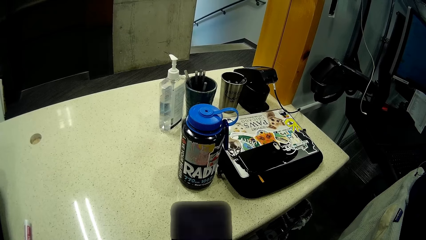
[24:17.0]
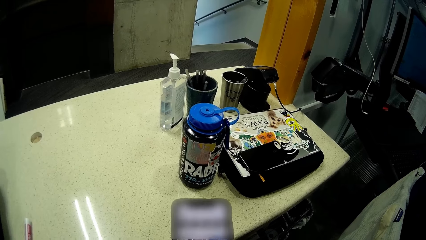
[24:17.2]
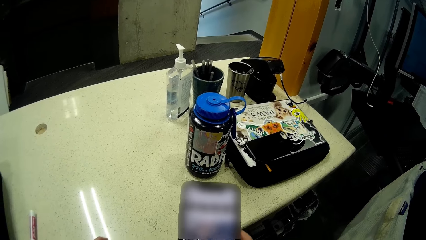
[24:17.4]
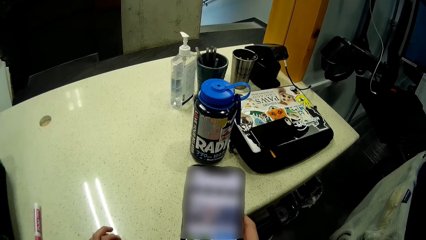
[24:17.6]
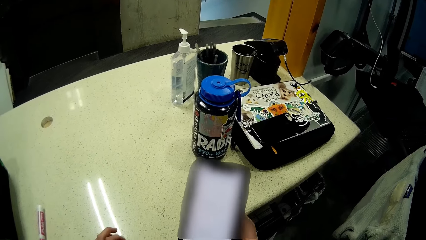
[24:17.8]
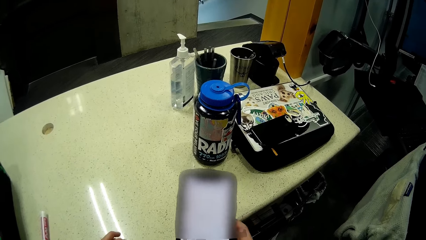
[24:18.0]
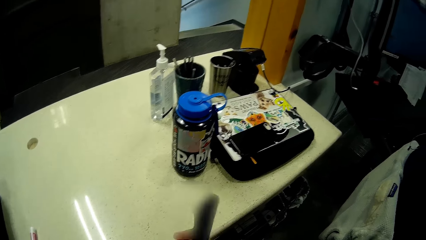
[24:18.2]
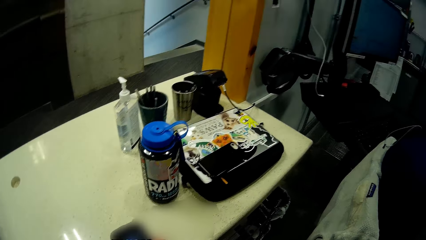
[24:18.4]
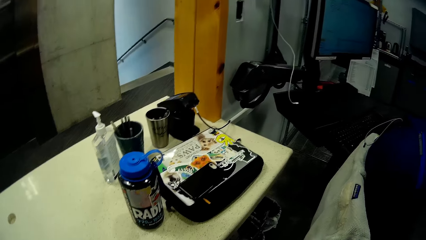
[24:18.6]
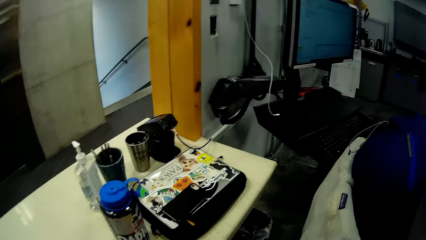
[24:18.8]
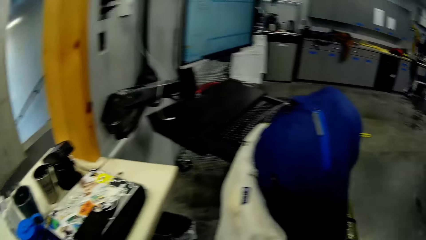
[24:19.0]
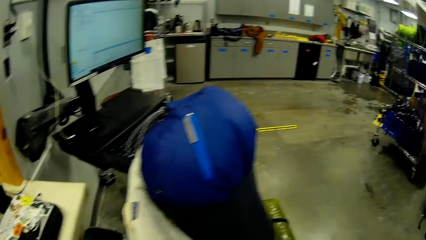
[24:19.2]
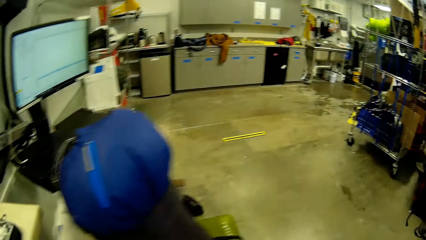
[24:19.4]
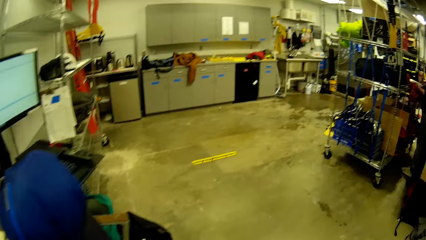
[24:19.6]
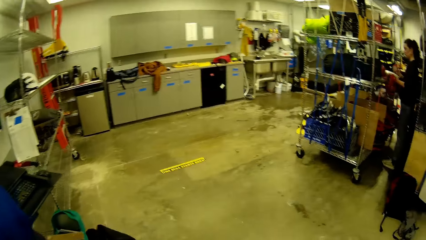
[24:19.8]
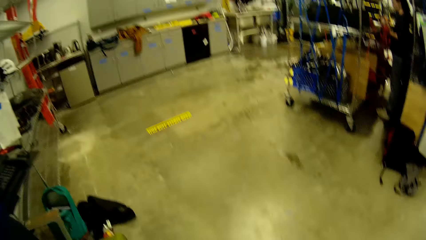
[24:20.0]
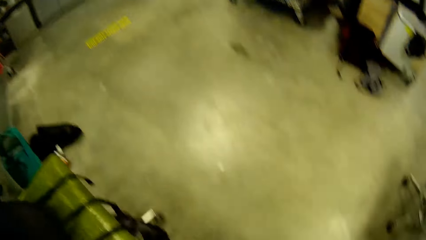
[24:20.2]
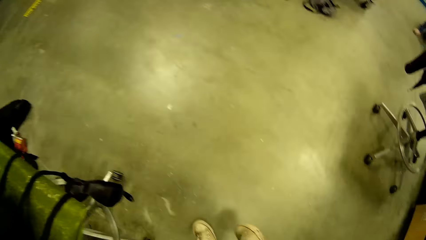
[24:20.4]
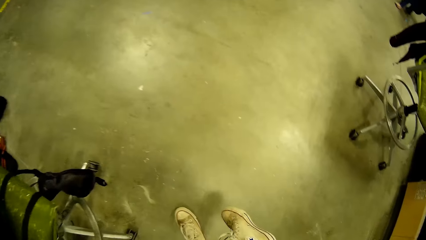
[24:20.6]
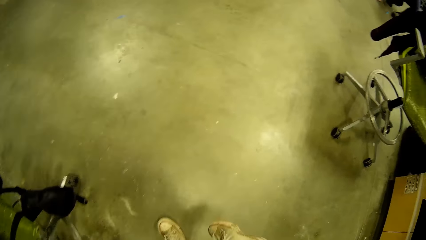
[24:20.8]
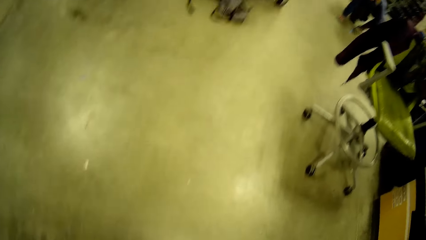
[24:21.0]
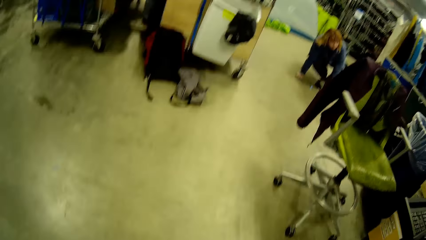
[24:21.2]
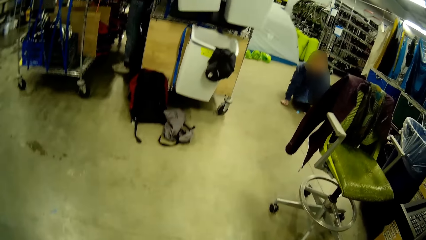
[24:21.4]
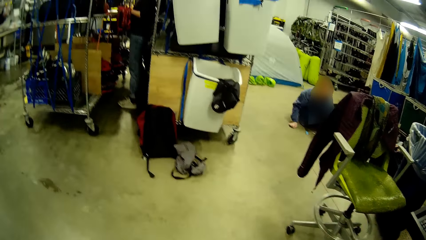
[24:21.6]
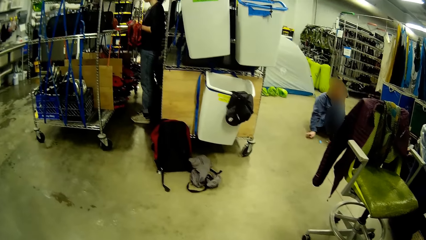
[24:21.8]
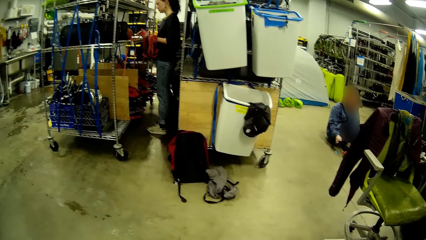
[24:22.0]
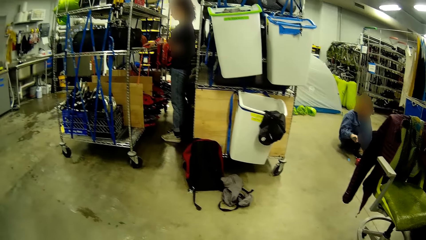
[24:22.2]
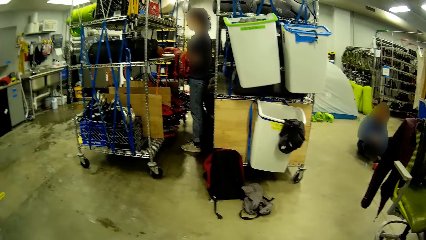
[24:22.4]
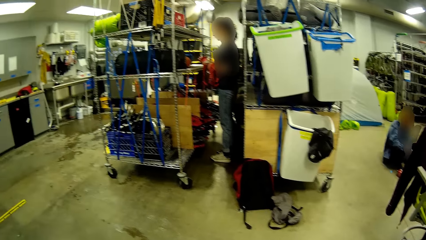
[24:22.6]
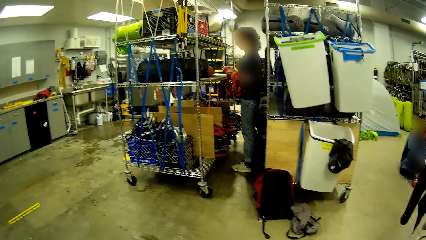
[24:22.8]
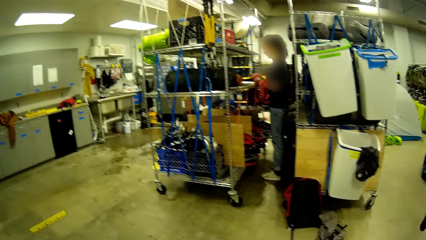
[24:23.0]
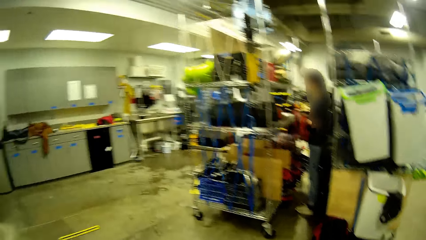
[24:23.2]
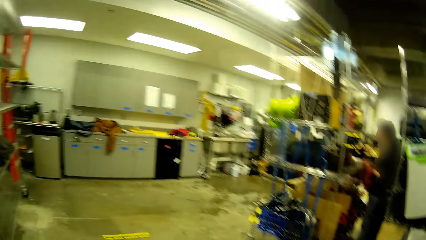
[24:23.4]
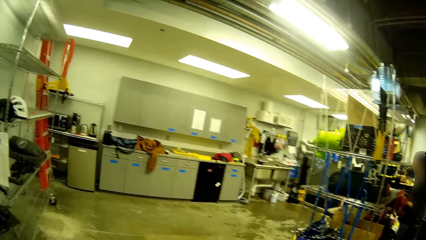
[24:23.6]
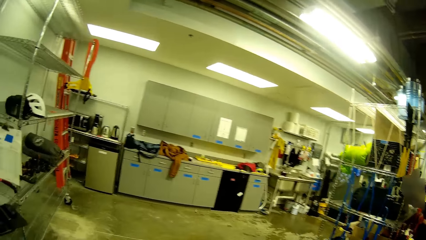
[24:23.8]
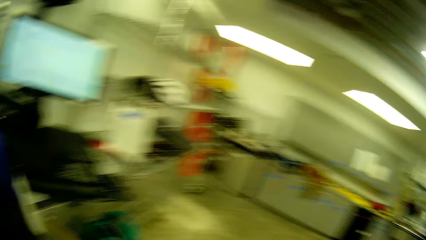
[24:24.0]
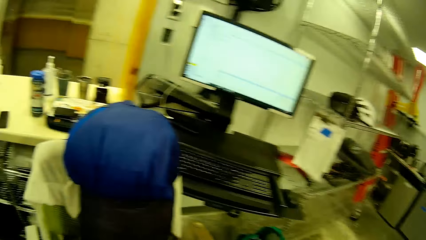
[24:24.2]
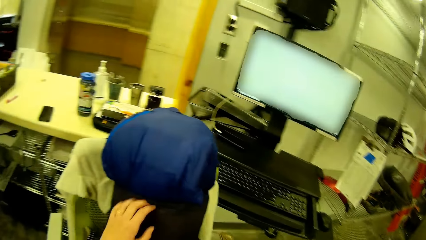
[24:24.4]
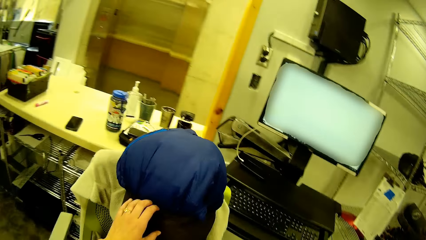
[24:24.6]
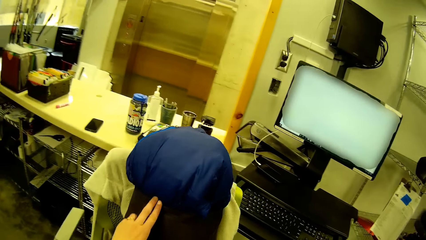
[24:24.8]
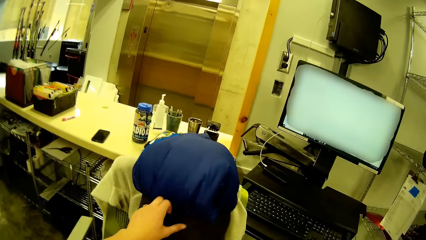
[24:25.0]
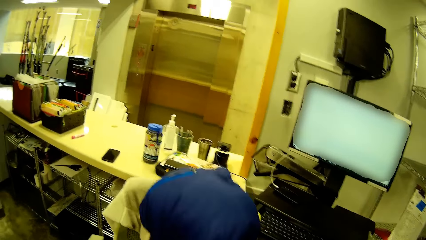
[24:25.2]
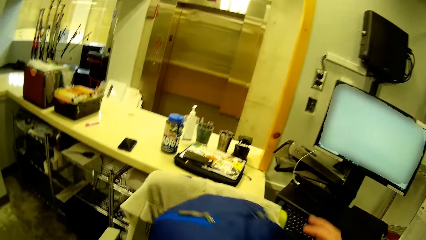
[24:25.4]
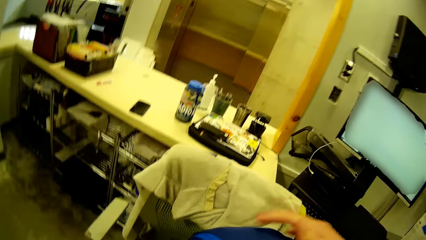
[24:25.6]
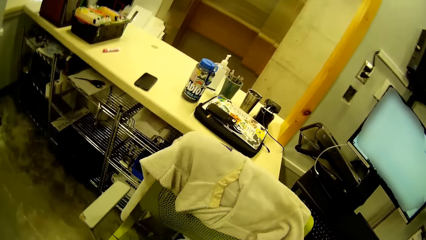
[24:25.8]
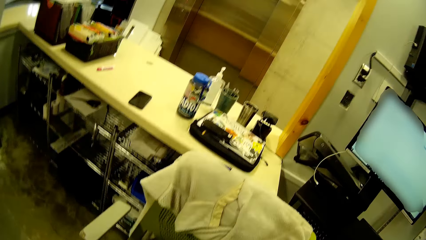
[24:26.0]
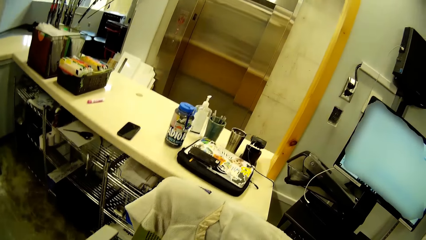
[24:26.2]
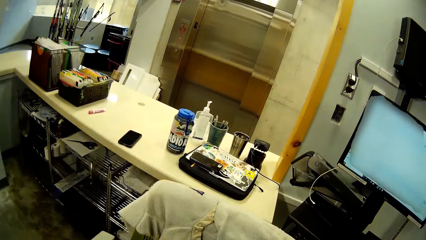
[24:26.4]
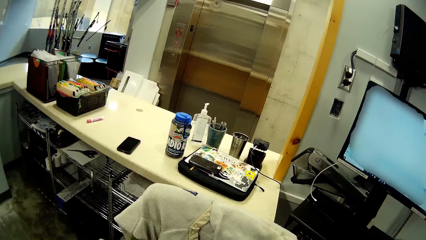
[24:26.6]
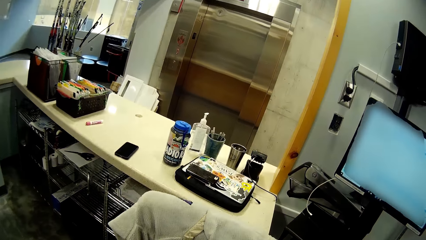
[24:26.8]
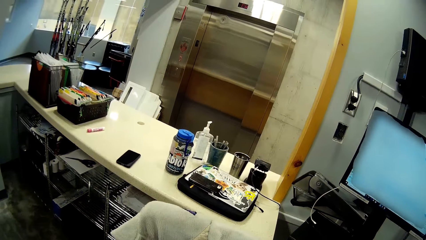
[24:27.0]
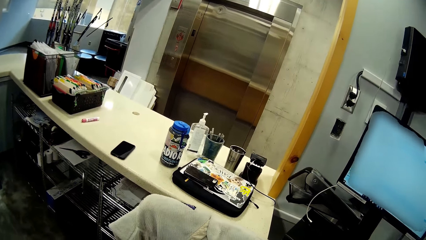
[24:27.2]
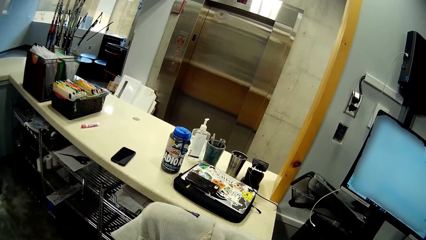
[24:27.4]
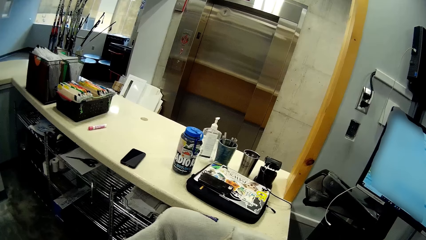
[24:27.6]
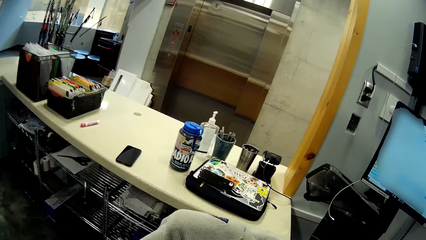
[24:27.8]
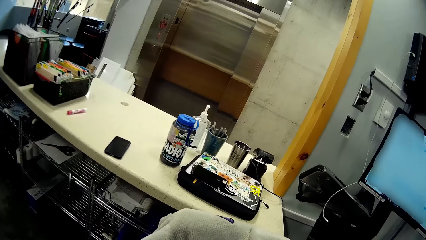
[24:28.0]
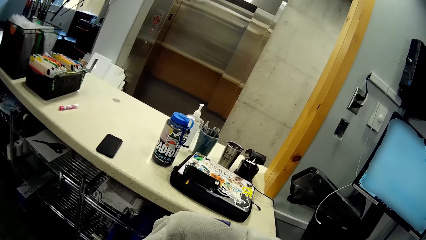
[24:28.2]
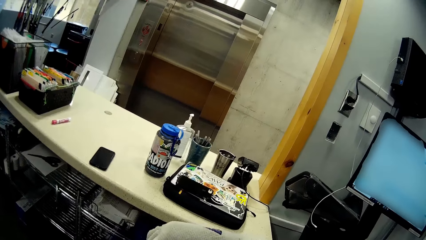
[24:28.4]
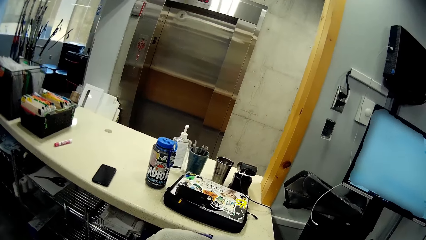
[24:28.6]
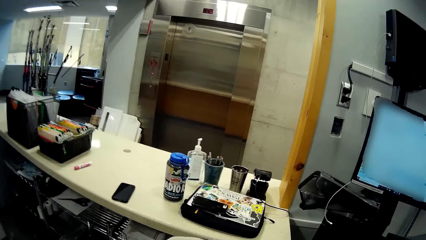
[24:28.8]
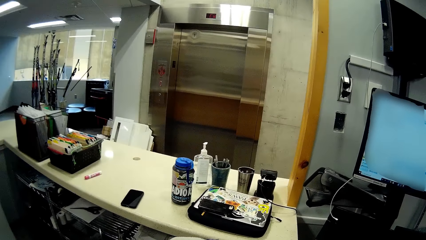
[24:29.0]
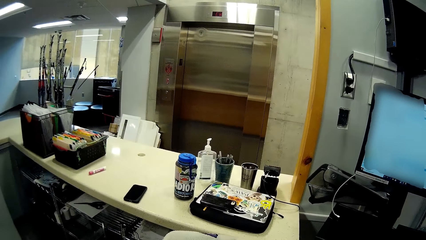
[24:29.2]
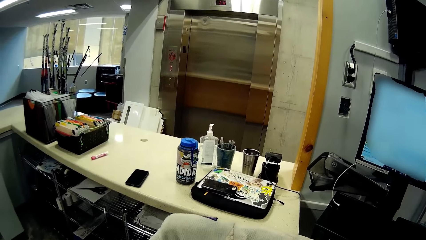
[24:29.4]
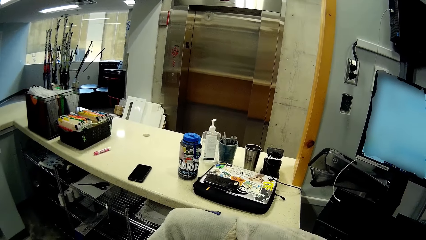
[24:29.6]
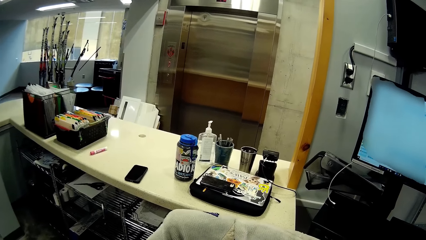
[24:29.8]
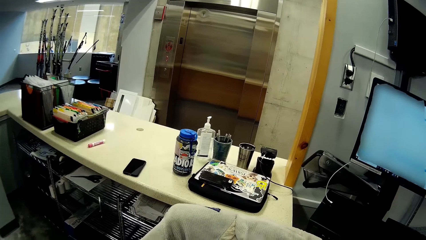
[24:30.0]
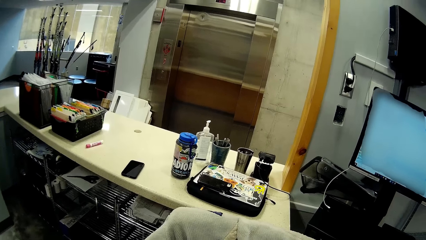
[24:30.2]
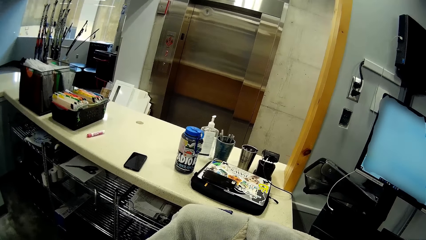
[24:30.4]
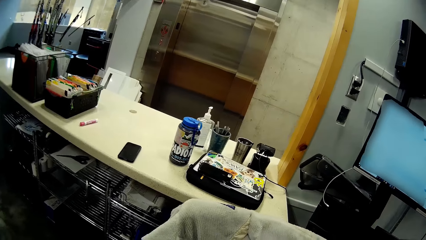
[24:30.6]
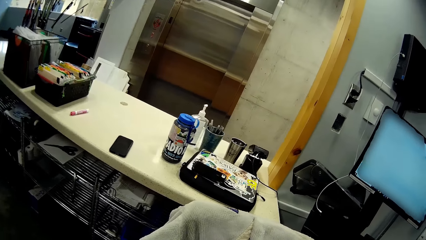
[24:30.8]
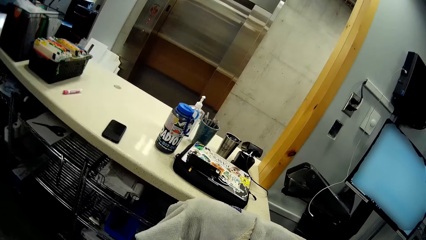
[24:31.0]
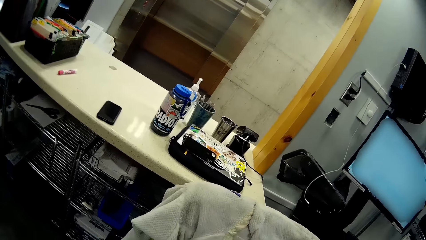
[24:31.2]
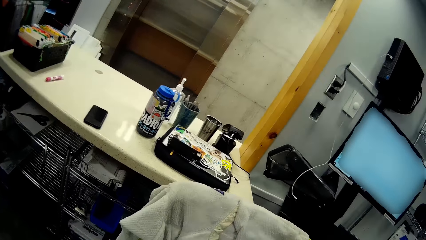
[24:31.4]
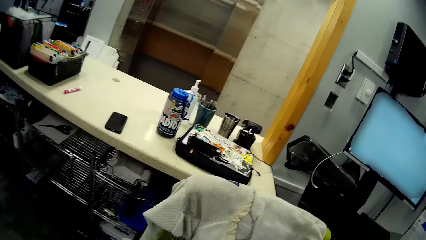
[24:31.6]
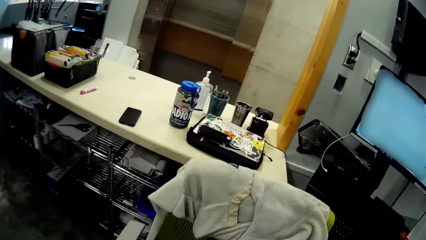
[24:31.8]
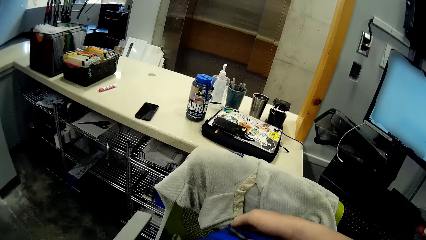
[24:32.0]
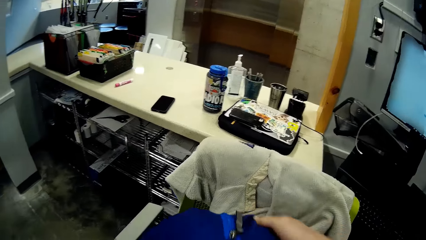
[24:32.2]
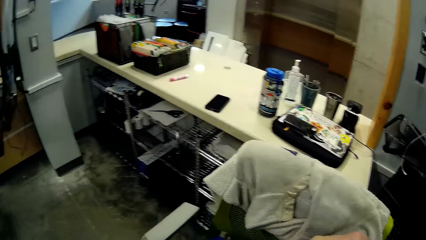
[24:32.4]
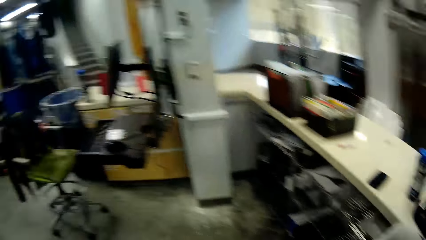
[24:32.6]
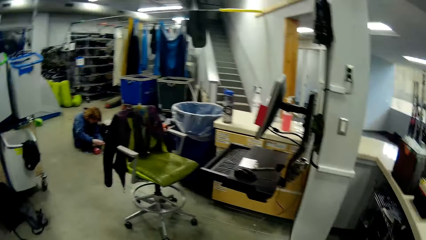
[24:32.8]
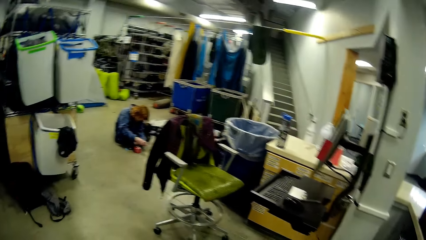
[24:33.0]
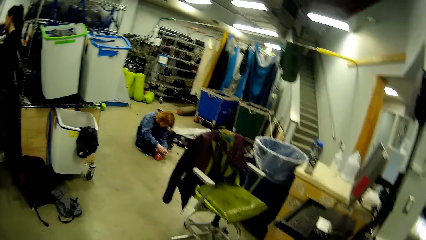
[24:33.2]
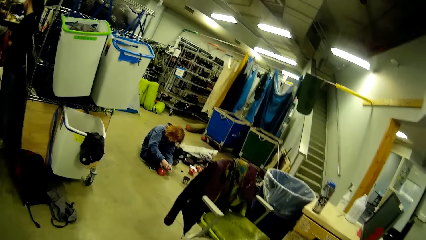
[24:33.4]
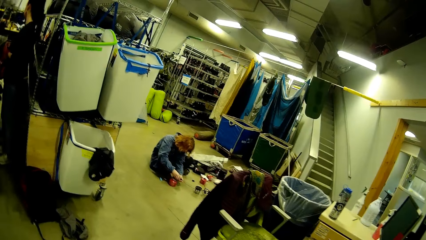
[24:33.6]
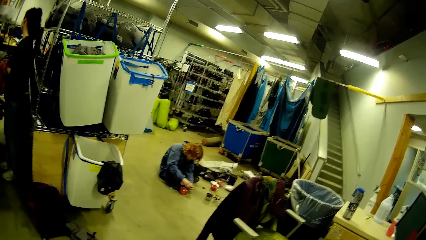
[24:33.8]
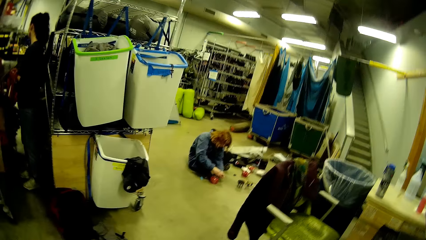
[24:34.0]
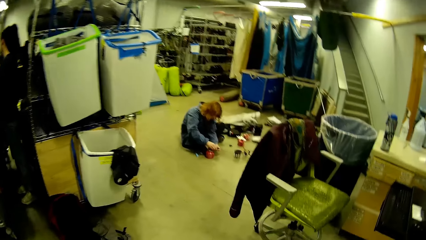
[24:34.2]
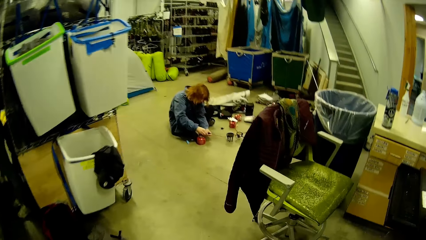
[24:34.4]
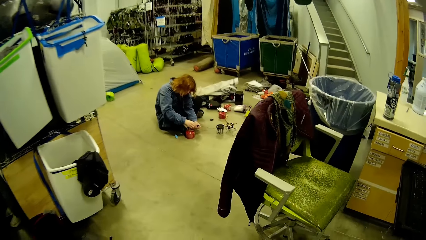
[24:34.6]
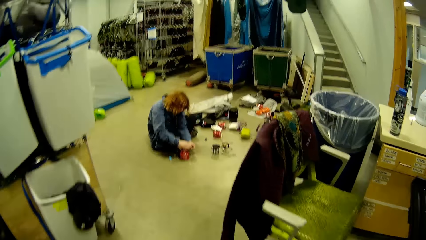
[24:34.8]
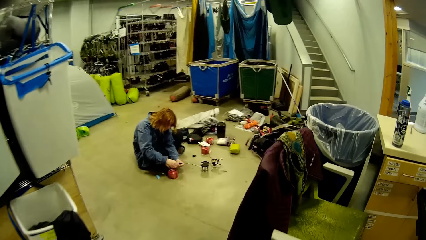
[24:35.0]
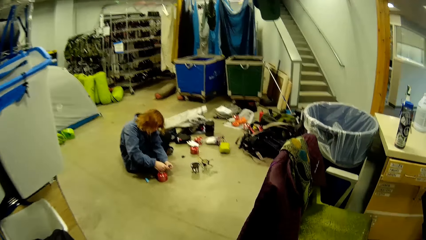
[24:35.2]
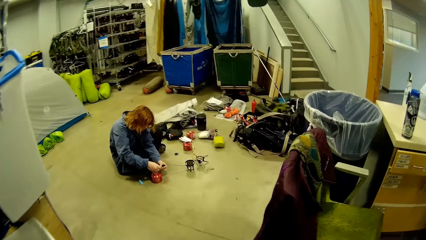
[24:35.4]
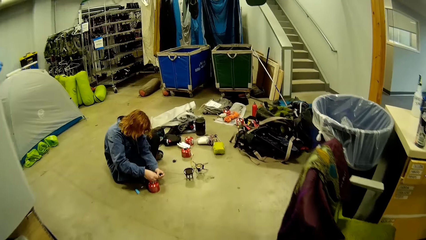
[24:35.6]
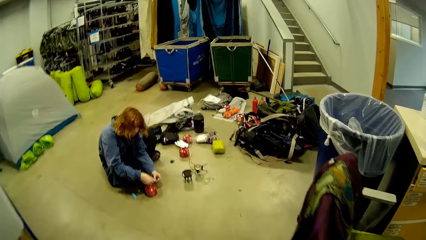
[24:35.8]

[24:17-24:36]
The camera wearer stares at the room. The woman arranges bags on a rack in the laundry room. The camera wearer adjusts the winter jacket in the bag. They take a cloth from the seat. They stare at the room. They move the bag from the chair to the floor close to another woman. A person fixes something.
